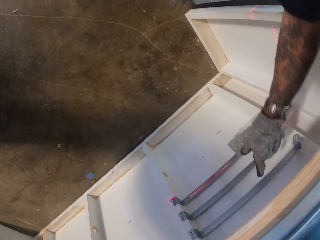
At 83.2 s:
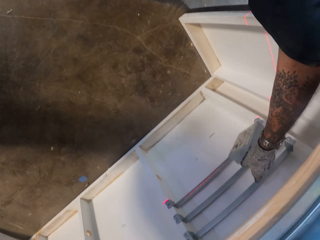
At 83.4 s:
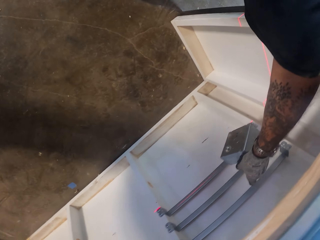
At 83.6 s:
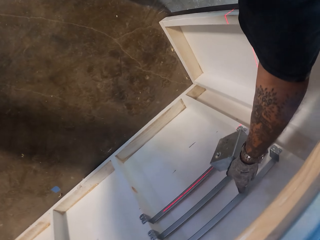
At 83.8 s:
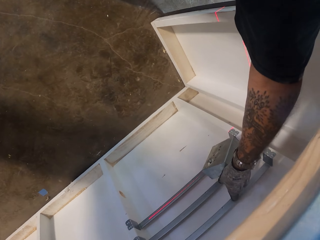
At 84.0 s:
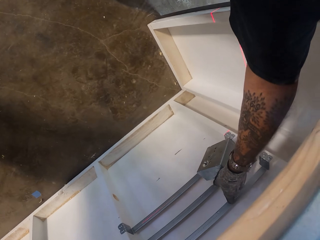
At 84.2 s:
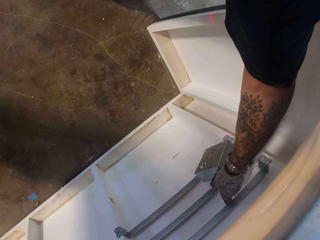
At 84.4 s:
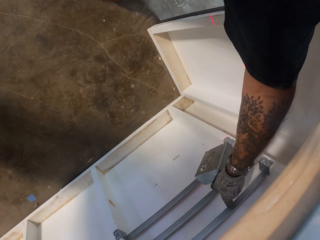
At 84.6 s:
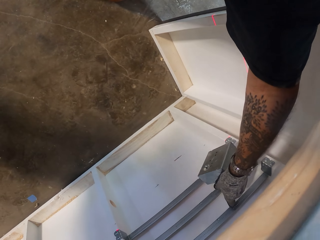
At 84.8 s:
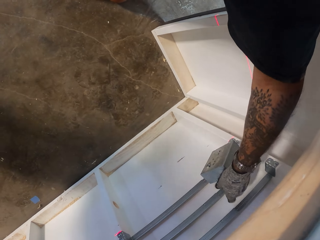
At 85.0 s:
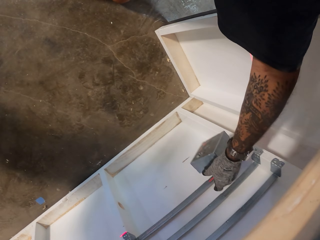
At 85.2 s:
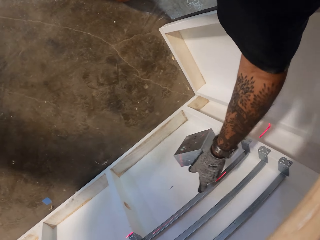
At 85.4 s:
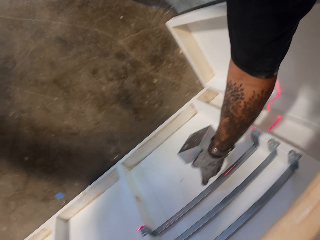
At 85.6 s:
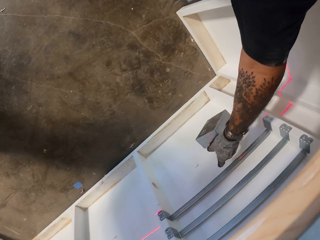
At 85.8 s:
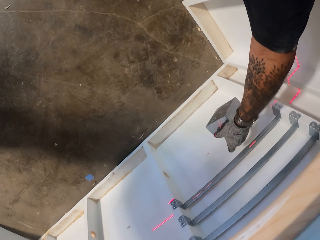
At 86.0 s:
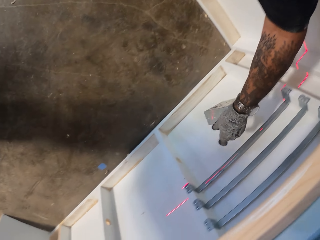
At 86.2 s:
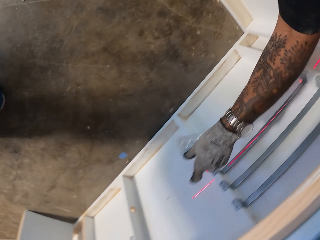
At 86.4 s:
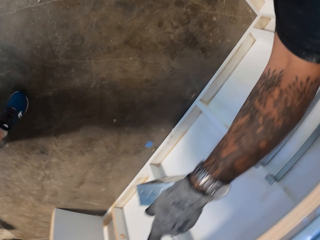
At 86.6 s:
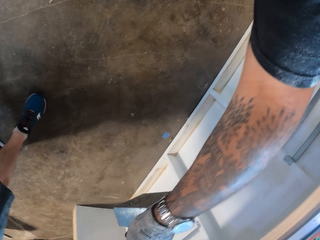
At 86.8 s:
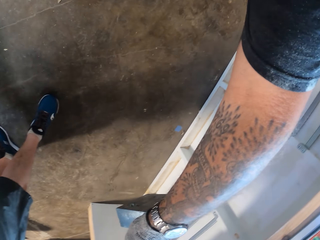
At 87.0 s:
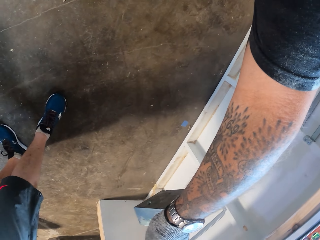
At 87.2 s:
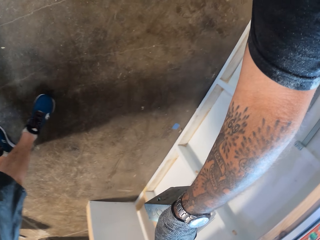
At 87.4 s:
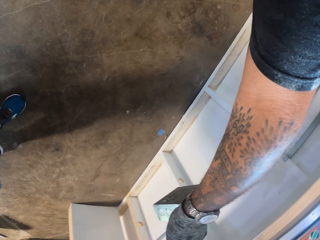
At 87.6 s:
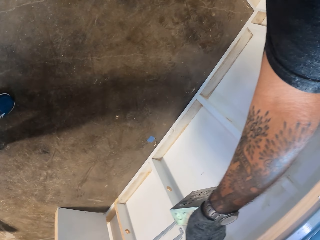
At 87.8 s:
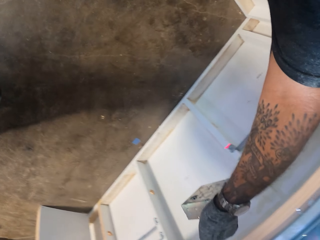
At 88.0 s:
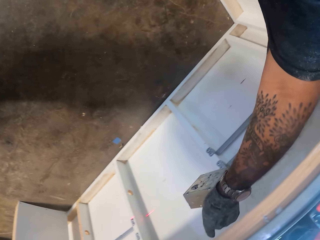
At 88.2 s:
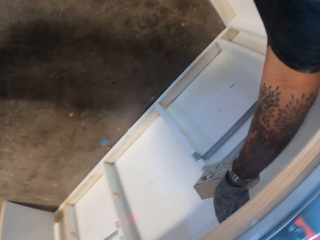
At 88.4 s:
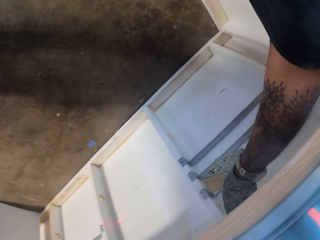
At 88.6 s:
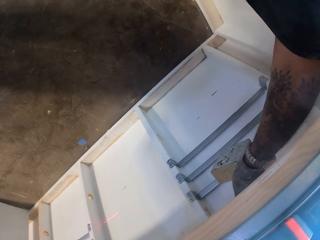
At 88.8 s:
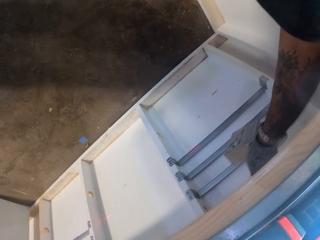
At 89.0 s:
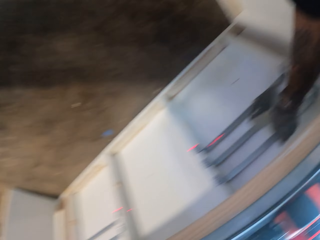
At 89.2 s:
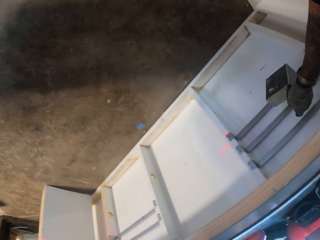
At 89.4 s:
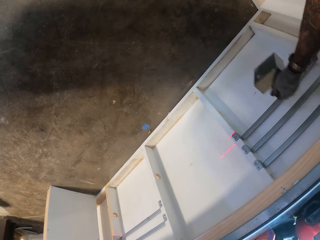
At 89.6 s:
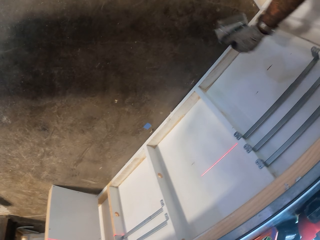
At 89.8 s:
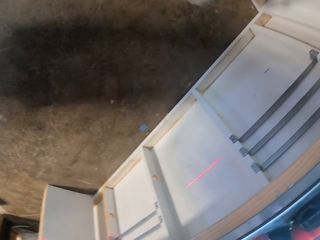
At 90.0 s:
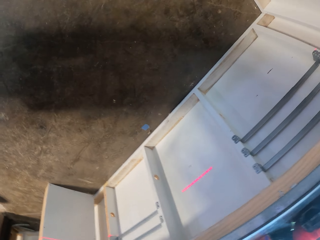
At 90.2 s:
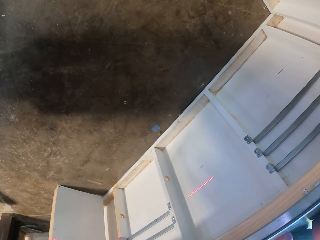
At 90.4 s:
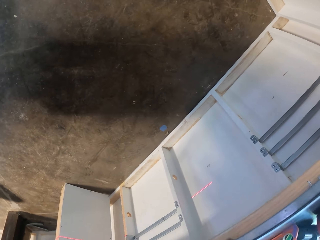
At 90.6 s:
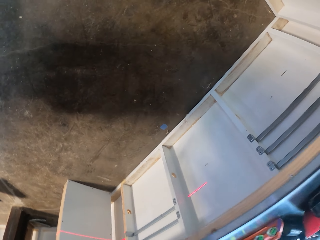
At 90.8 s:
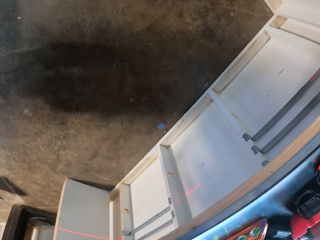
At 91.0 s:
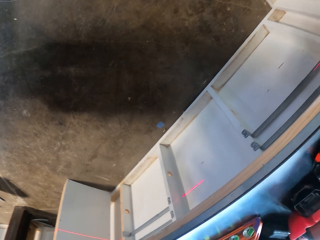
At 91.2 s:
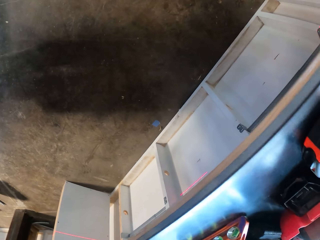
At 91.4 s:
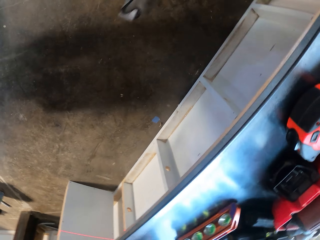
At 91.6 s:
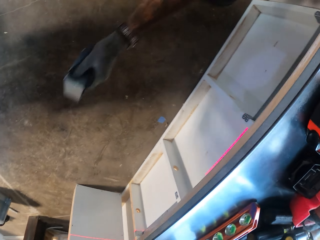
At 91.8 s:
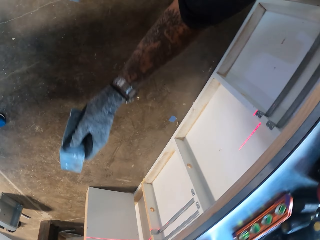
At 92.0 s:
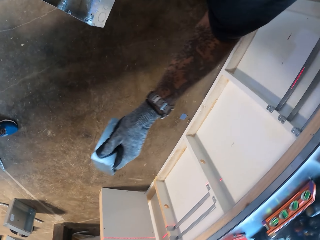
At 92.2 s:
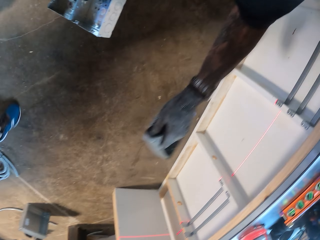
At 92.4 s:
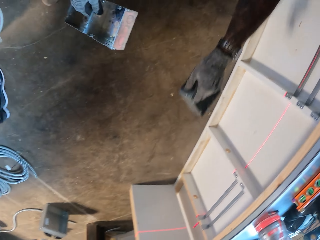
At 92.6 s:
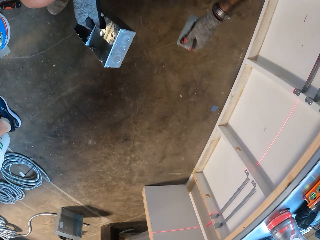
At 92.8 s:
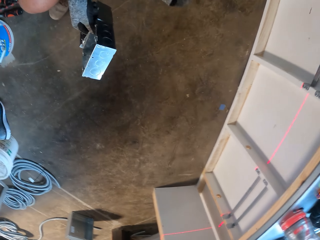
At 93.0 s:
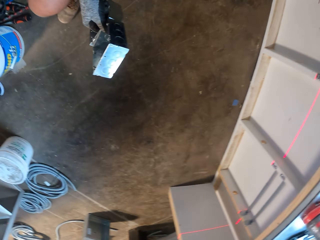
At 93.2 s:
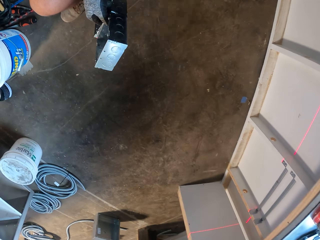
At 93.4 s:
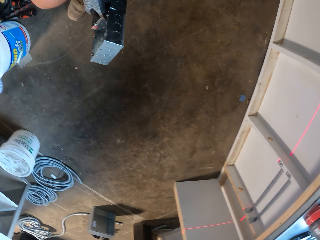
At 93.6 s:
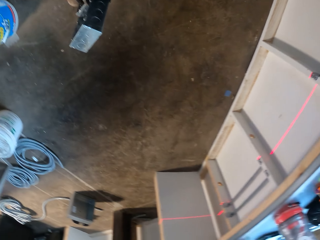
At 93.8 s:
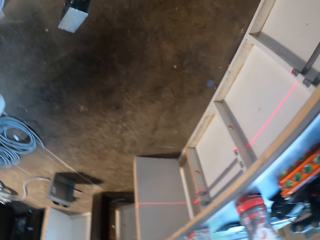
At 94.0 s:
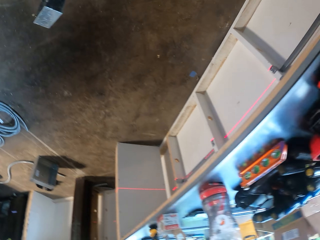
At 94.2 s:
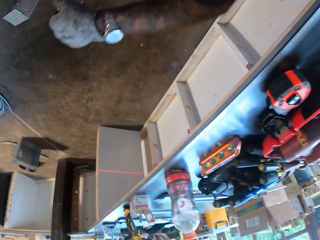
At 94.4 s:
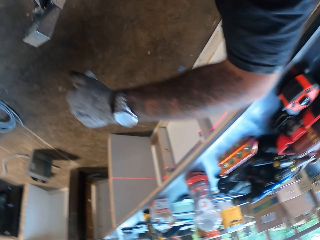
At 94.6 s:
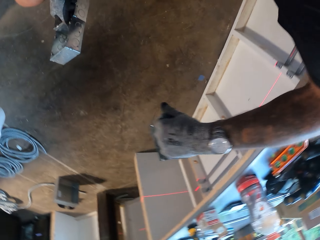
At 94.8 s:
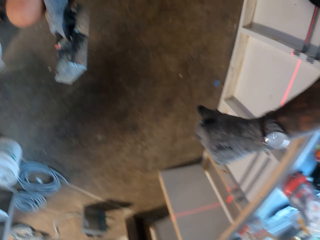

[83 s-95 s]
The camera wearer touches the metal rod. They touch the edge of the table.

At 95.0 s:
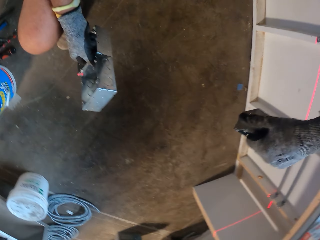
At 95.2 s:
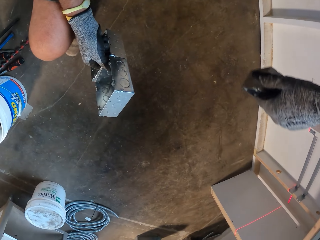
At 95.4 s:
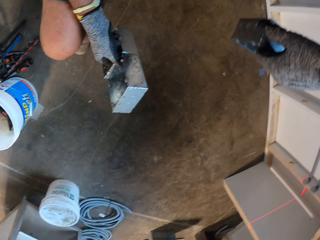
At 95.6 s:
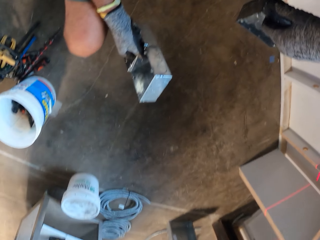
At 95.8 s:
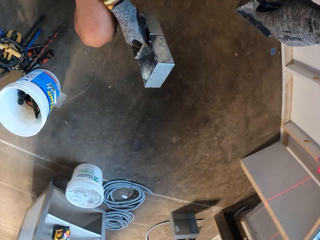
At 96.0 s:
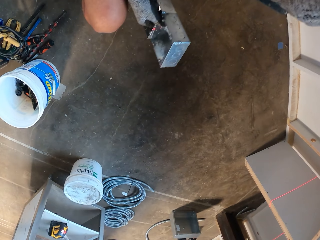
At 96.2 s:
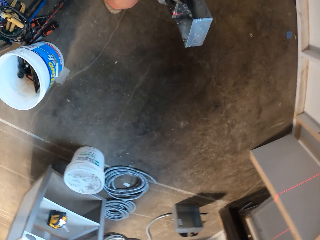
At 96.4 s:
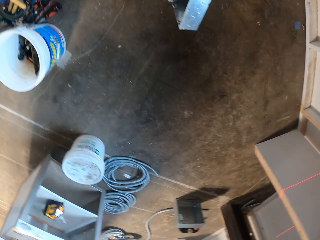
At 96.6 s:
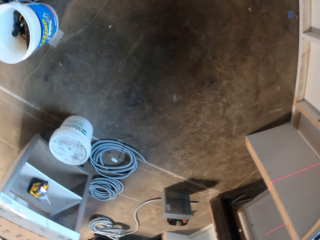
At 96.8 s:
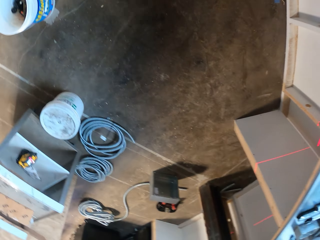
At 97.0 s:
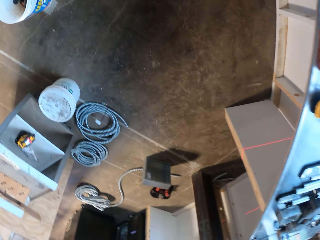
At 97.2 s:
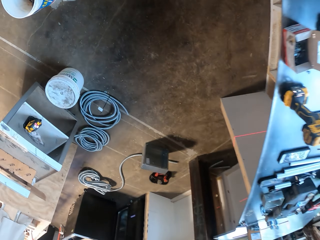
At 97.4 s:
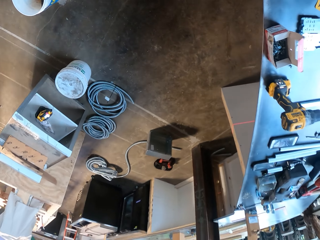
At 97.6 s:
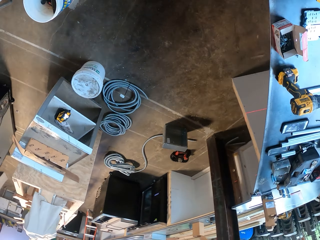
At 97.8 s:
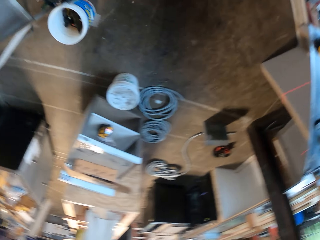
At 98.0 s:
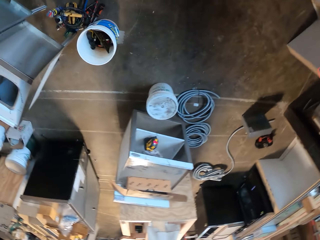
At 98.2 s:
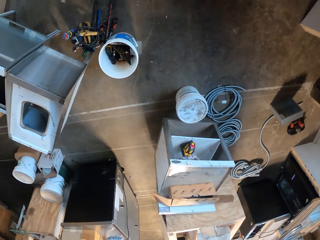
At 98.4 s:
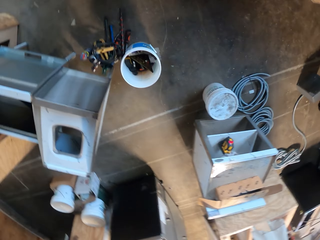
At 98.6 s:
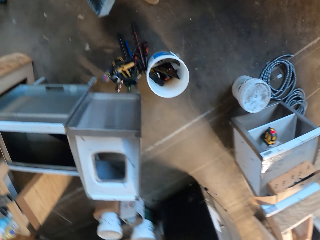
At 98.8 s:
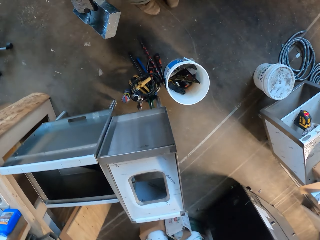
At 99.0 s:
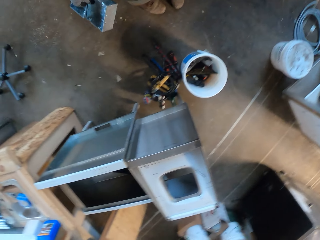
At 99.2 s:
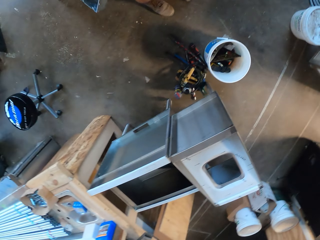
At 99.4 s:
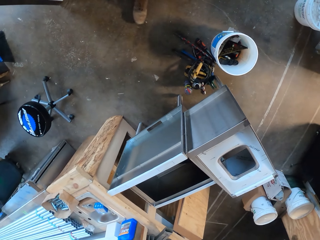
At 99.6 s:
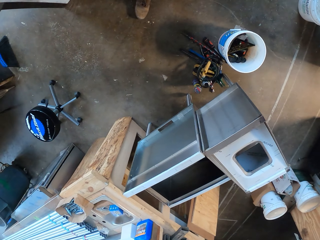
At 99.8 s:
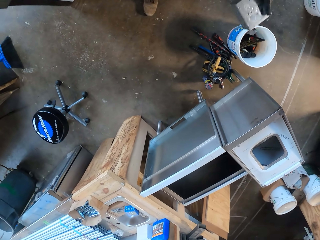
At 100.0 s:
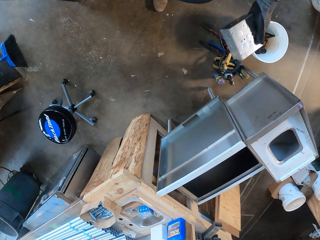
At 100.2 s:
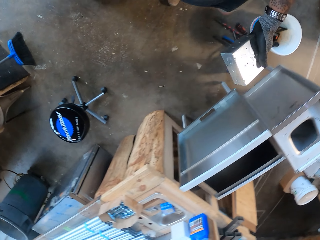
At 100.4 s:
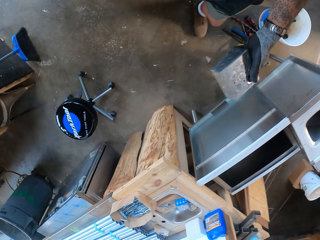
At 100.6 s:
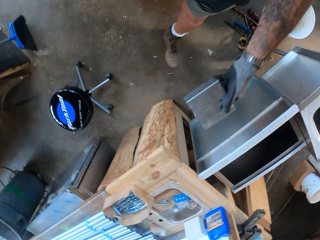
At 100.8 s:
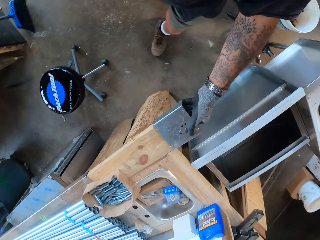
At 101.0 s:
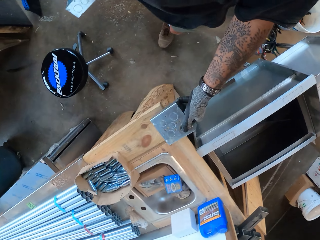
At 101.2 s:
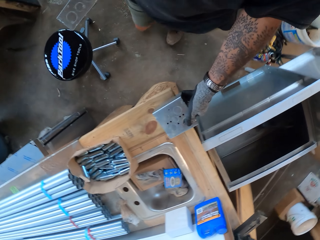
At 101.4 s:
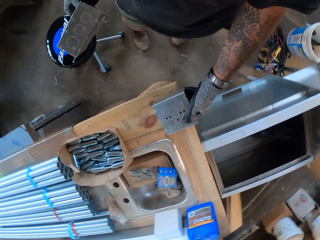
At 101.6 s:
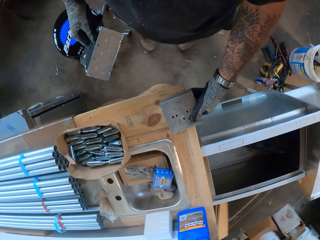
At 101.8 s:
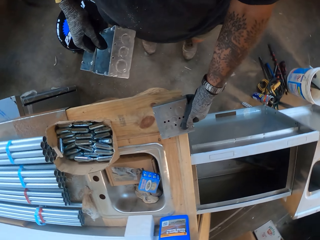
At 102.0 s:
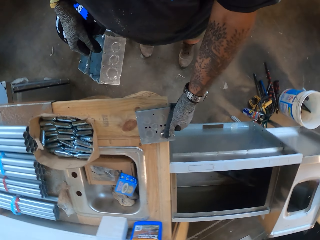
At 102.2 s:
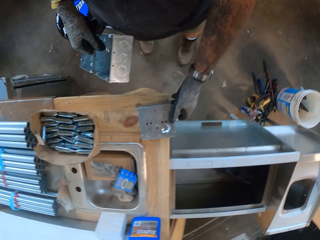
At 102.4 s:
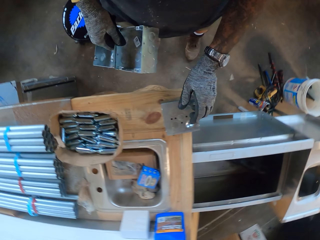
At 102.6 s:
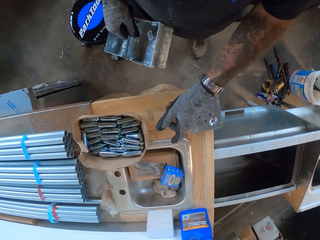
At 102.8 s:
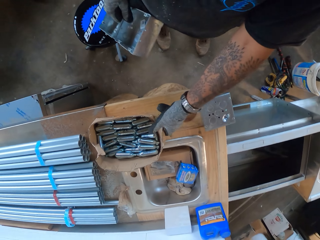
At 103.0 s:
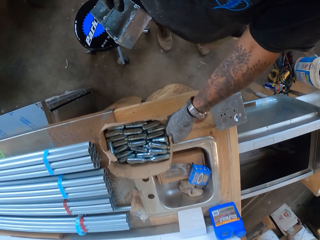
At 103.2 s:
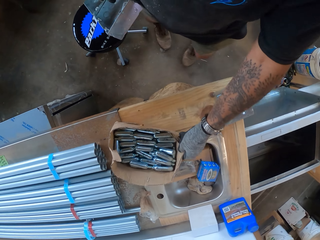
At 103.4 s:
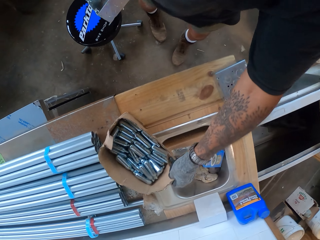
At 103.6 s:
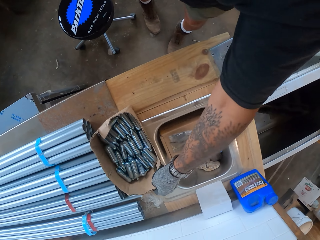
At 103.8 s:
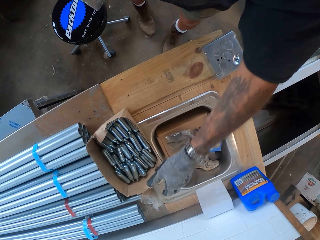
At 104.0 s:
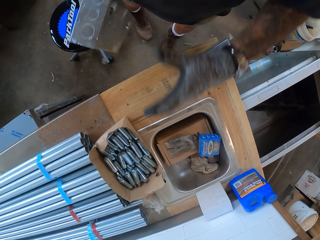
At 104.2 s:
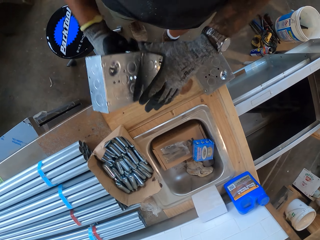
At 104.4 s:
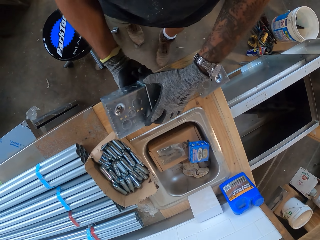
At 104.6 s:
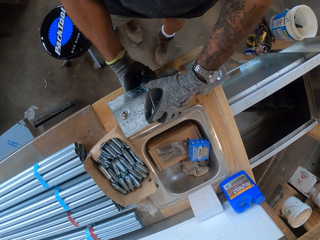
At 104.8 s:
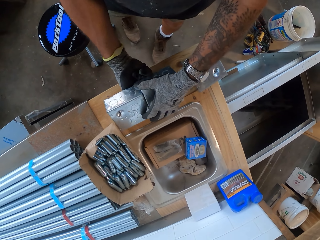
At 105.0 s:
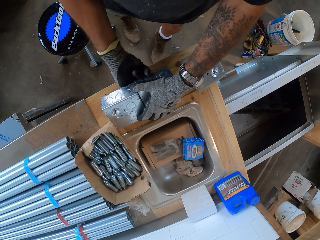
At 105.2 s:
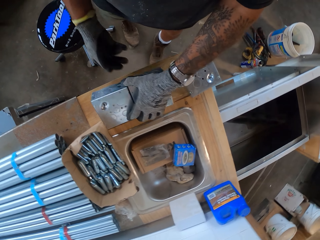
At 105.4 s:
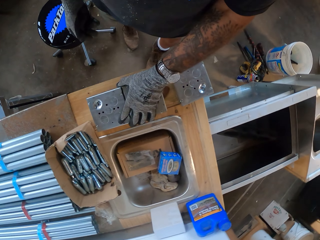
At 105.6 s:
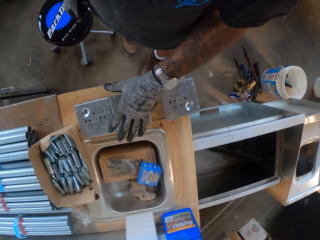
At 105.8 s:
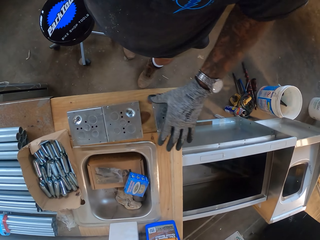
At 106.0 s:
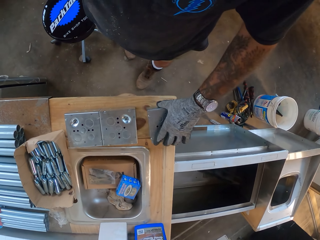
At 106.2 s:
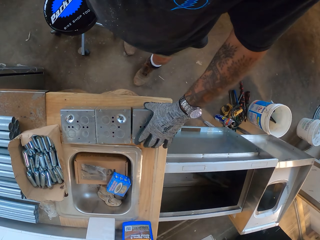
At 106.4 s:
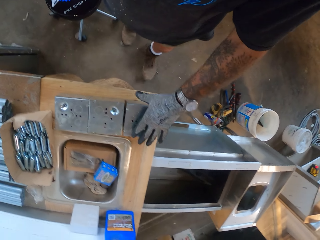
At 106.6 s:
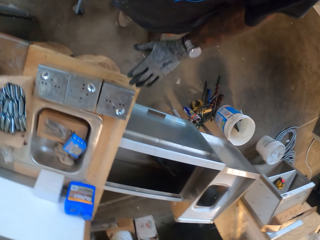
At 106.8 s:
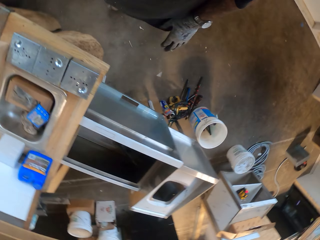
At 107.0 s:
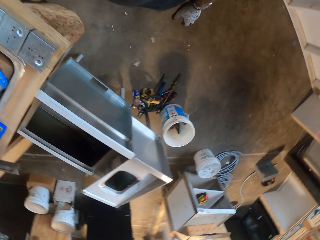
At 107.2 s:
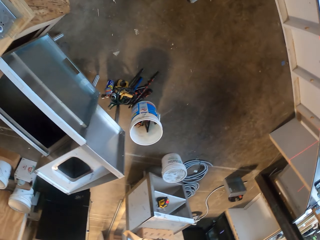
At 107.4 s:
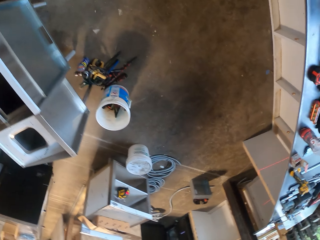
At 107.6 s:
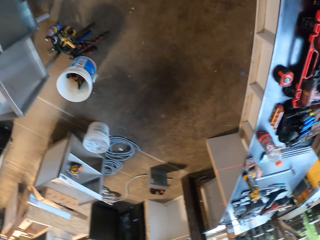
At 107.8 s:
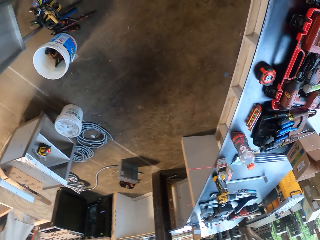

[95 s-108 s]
The camera wearer looks around the room. They walk on the floor. They put the metal box on the table. They move the box. They put the metal box on the table.
